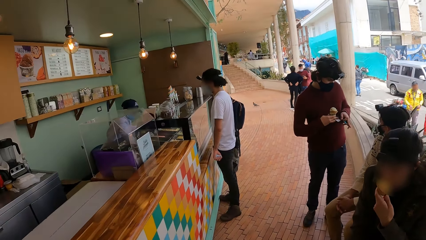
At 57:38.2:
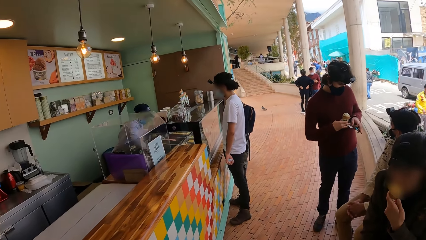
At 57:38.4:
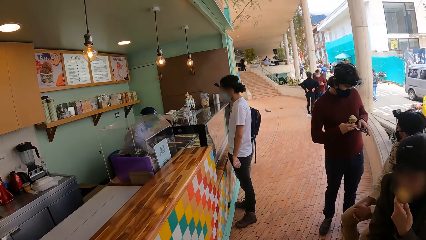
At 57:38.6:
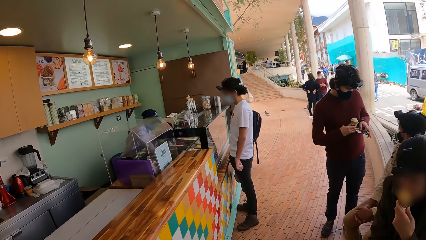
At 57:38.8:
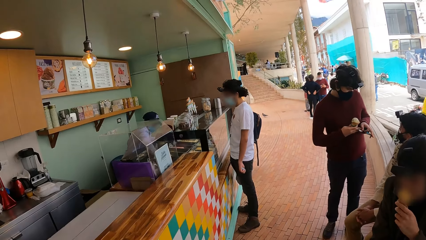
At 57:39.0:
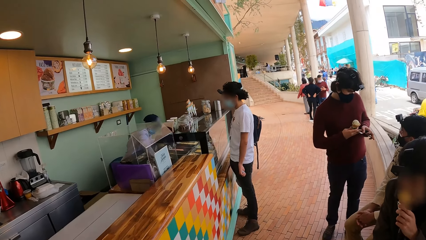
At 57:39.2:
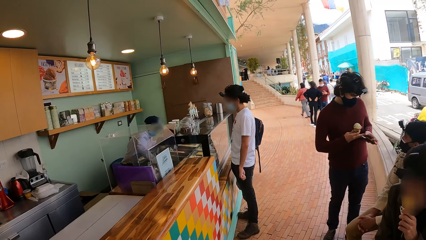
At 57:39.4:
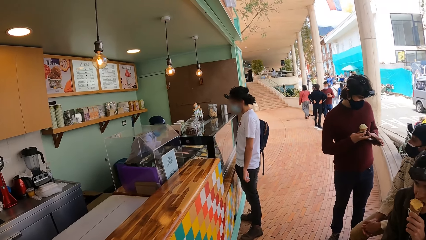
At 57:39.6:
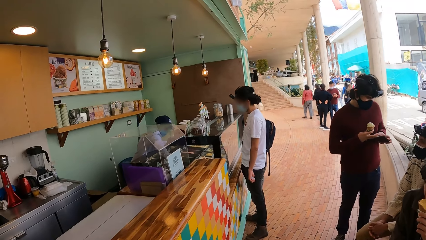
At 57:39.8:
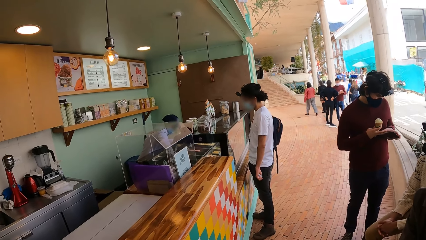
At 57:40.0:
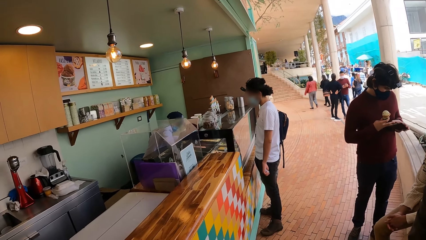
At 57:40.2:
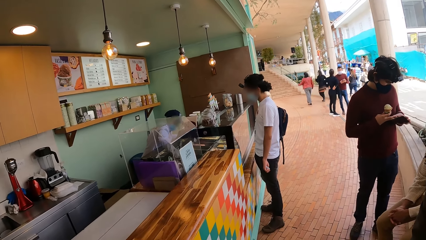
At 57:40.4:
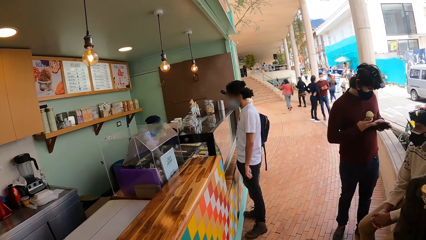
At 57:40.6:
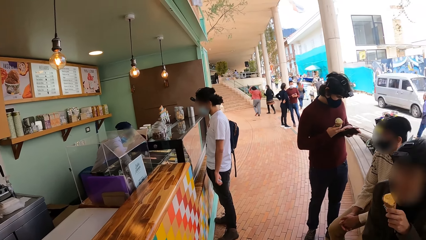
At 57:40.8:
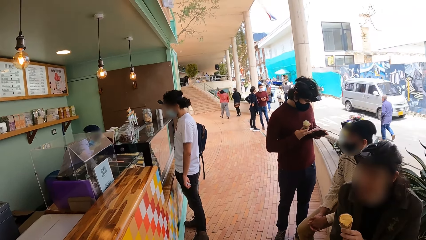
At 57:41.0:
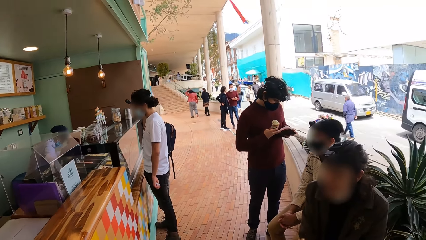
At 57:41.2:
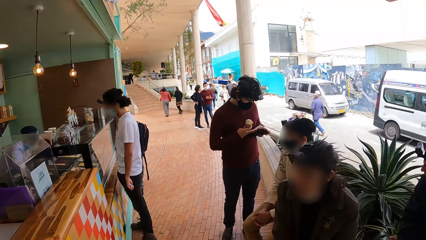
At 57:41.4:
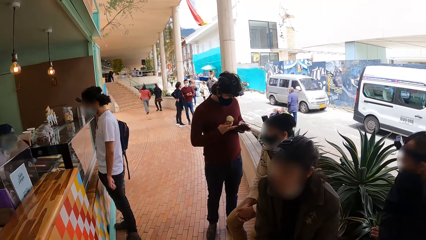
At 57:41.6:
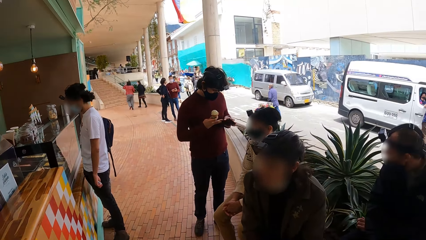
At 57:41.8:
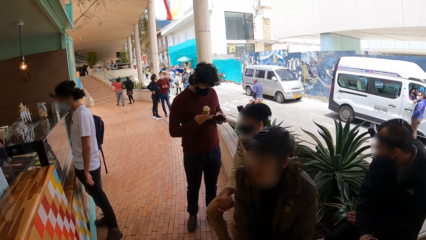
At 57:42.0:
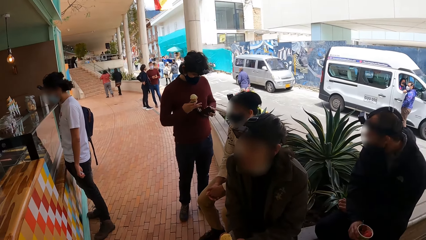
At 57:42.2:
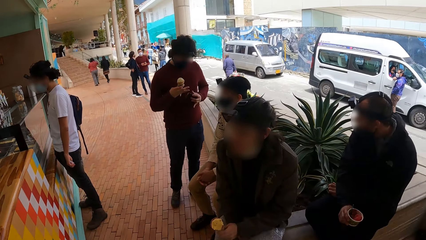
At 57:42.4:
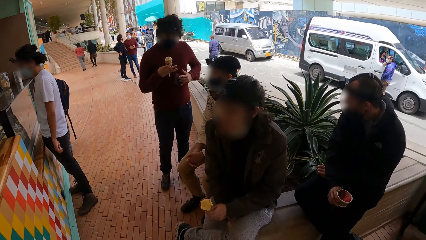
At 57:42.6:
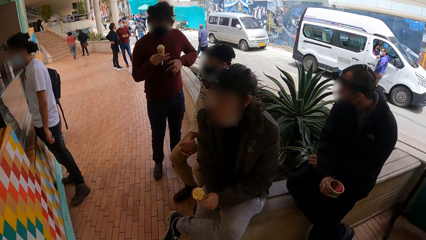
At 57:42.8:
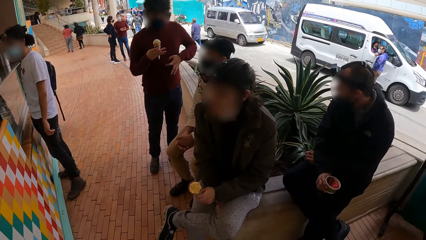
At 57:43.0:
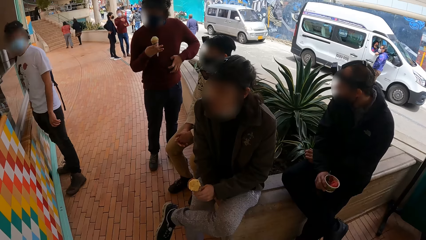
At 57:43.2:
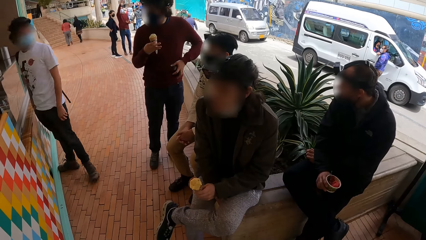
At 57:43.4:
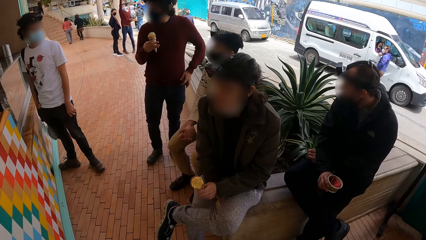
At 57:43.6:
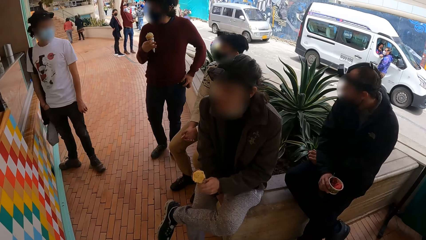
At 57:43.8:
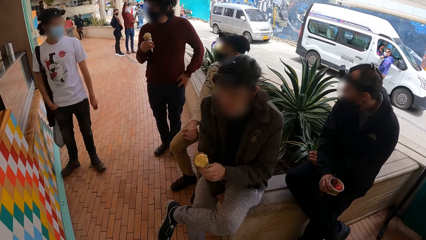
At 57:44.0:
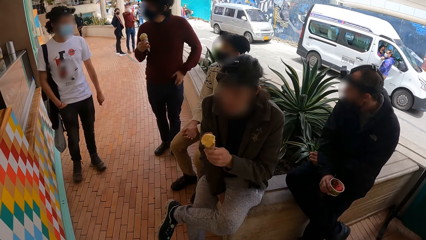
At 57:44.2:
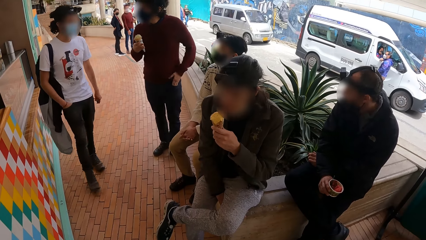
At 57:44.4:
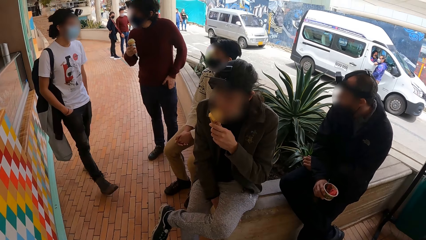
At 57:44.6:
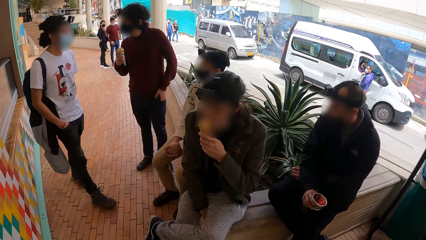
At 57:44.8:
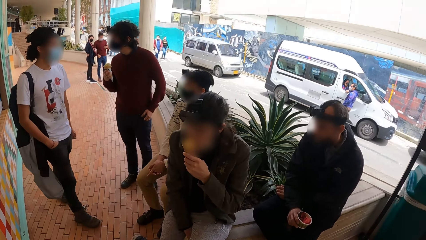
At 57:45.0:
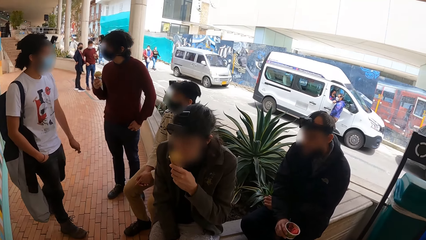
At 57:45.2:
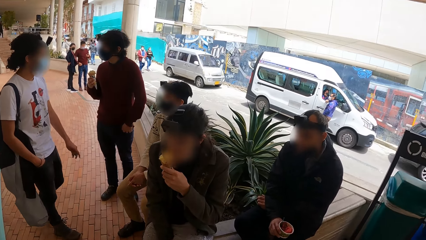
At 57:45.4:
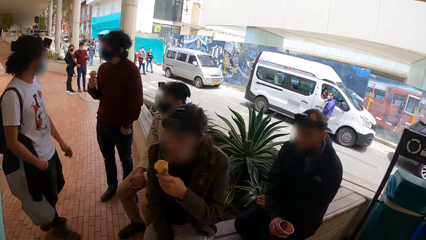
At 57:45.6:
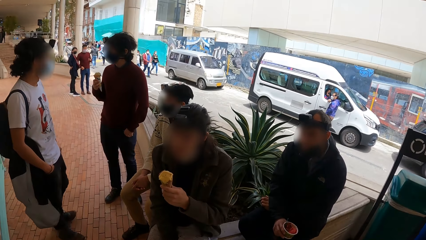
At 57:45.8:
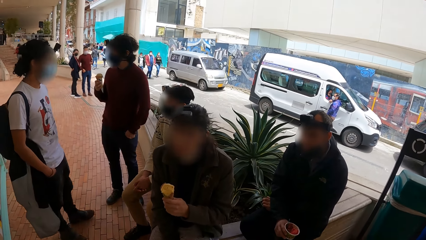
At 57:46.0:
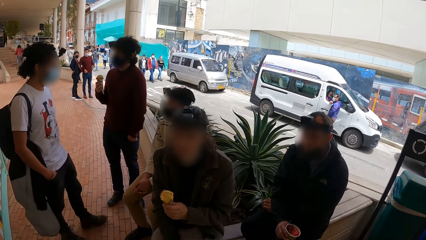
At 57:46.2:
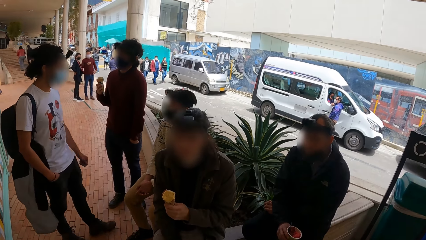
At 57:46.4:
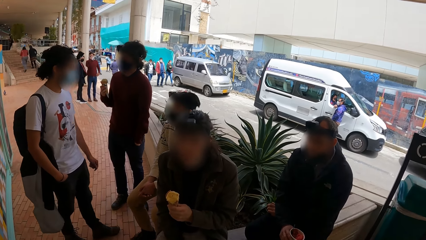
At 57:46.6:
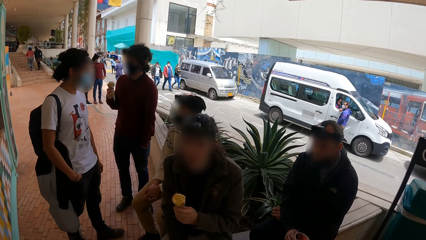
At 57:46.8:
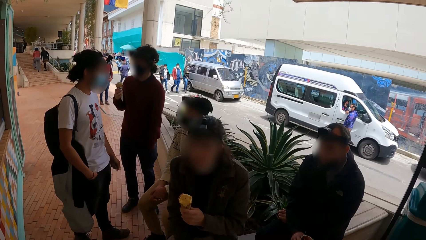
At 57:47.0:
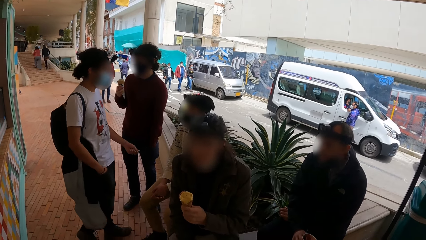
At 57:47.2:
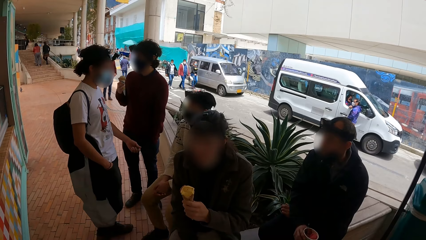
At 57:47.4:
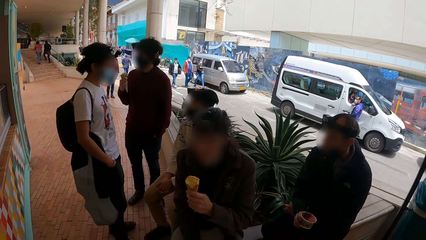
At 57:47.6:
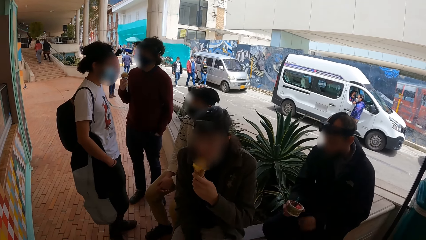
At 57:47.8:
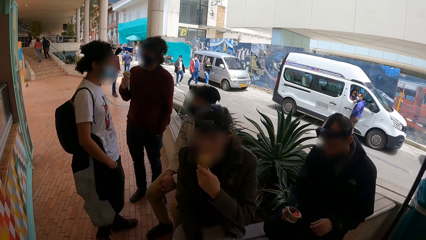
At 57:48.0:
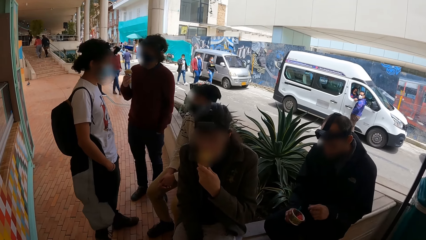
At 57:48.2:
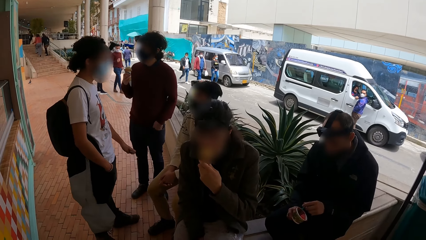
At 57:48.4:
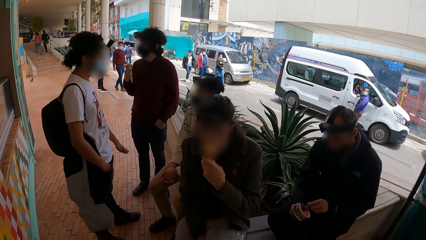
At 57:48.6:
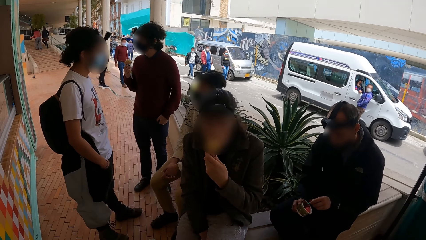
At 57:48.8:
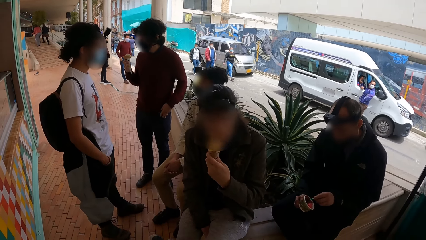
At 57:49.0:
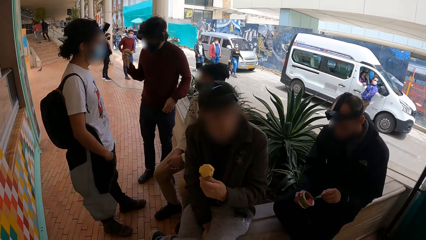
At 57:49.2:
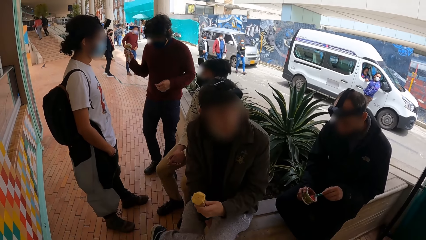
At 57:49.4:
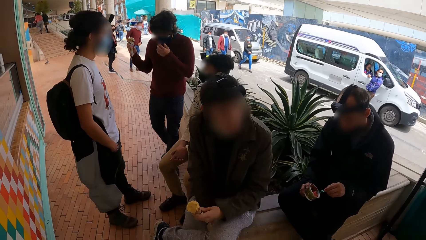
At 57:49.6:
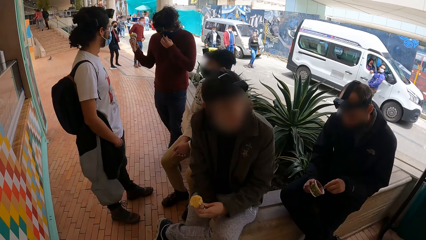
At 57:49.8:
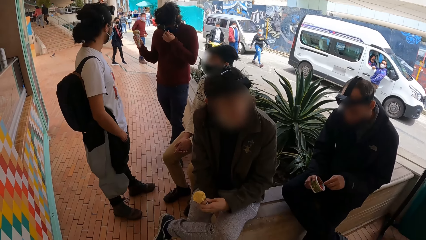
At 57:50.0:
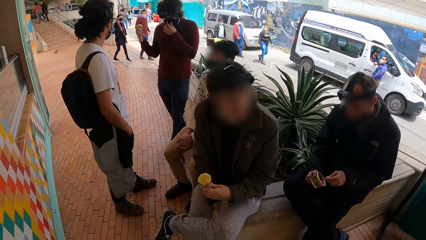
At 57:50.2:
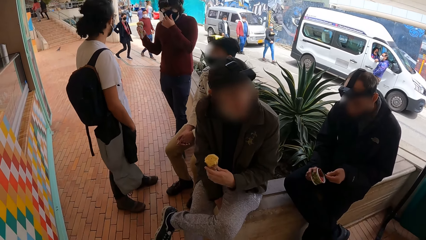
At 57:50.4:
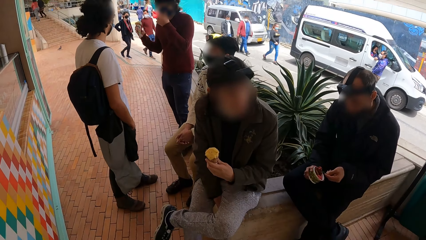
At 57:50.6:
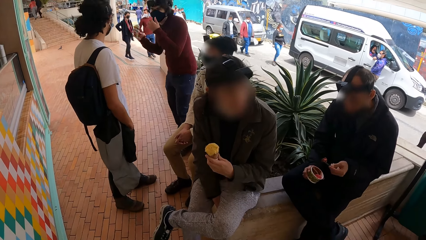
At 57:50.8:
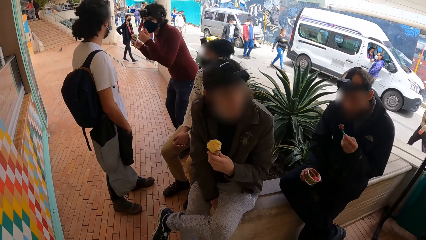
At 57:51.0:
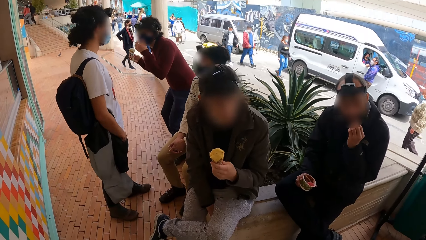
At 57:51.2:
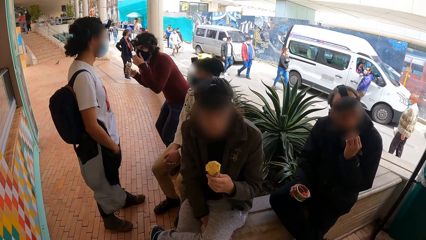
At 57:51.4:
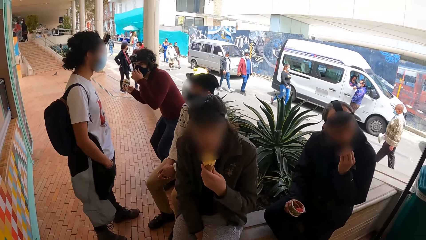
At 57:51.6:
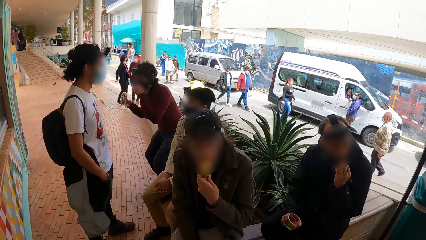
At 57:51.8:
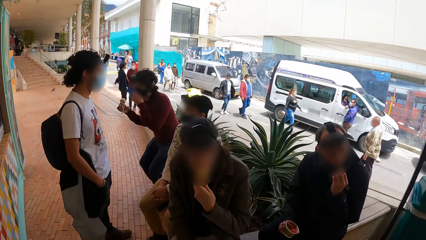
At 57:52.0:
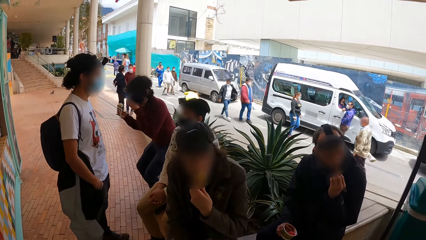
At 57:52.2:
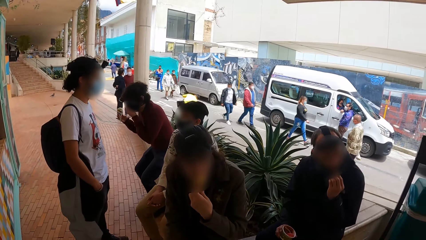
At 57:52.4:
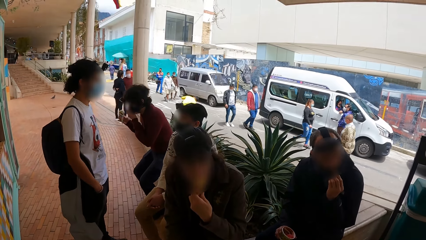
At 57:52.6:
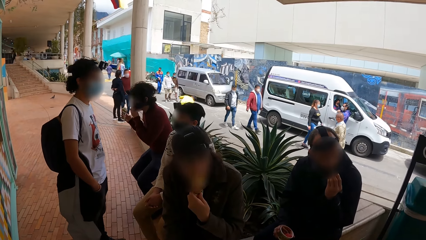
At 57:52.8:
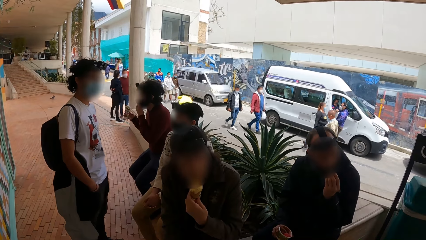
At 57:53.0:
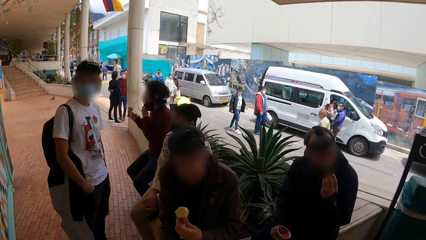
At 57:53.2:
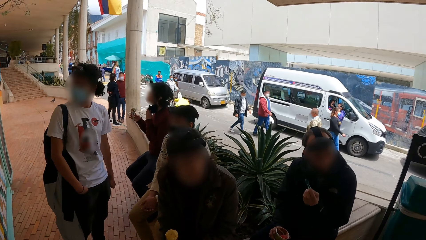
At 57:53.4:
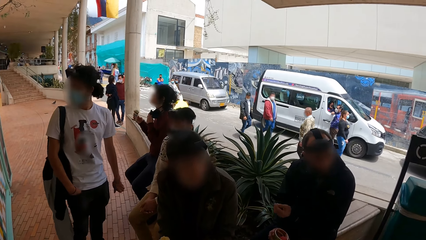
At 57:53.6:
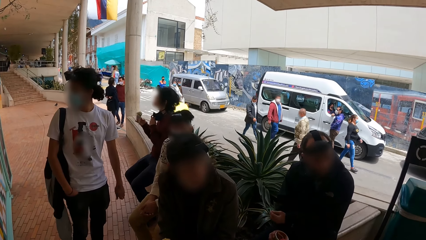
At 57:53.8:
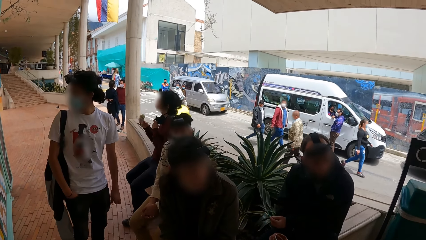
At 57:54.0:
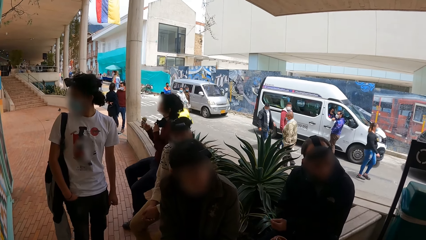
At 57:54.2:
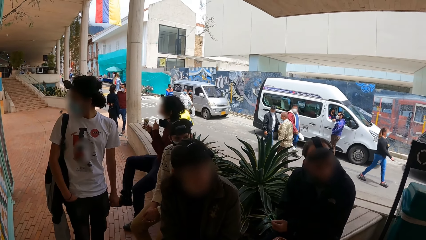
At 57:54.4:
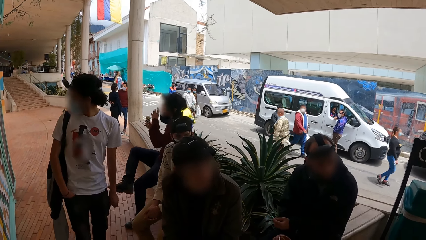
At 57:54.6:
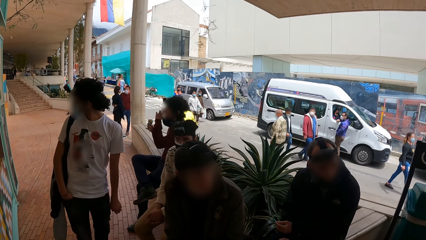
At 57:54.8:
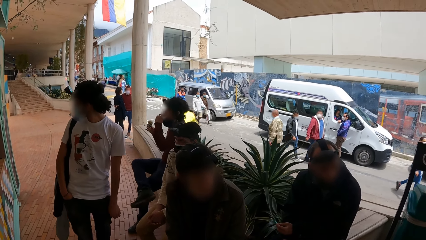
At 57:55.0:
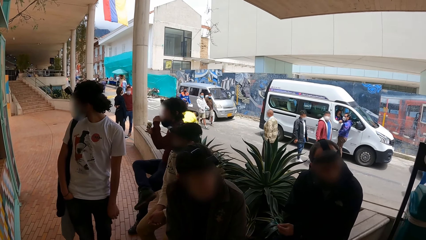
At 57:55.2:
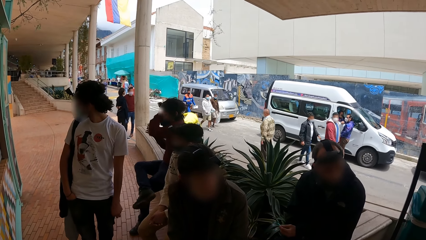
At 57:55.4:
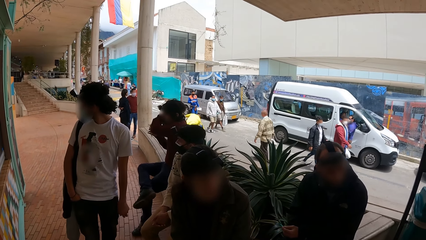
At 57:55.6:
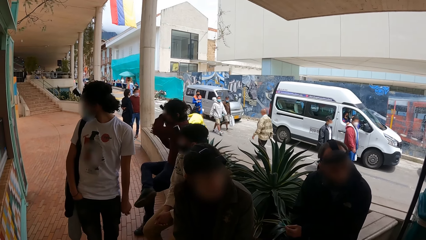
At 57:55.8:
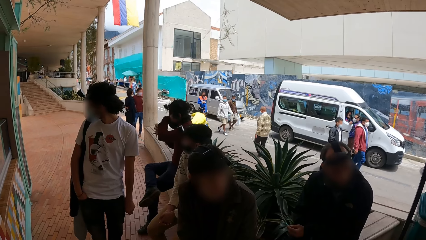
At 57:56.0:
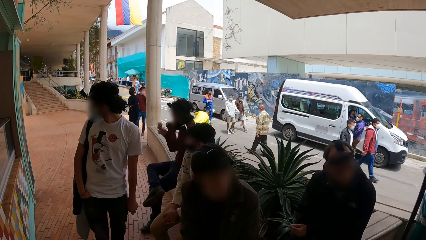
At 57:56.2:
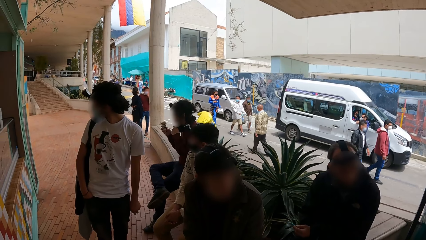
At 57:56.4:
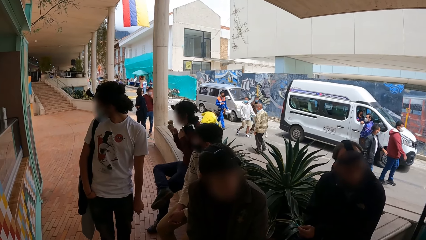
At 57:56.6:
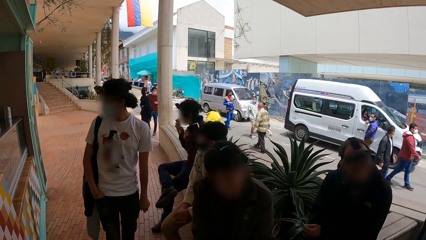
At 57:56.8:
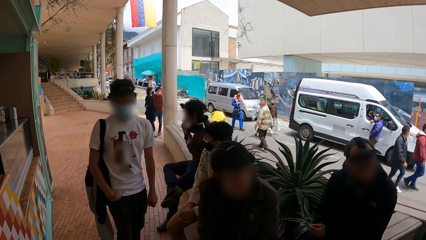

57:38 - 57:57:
A man puts a paper in the wallet with his right hand. The camera wearer moves his body. The man takes a bunch of keys from the wallet with his right hand, closes the wallet with his left hand, and puts the wallet in his trouser pocket with his left hand. Another man licks the ice-cream on the cone in his left hand. The first man adjusts a nose mask on his face with his left hand. He sits on the fence. He pulls the nose mask off his face with his left hand, places his right leg on his left leg, and wipes his face with his left hand.
